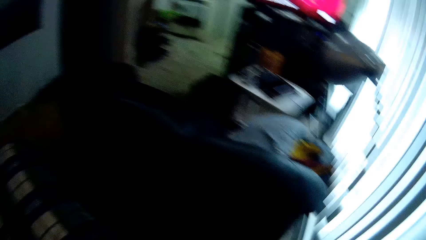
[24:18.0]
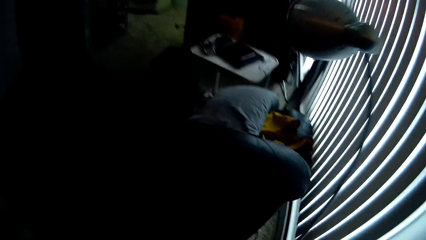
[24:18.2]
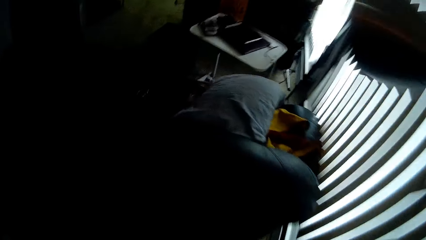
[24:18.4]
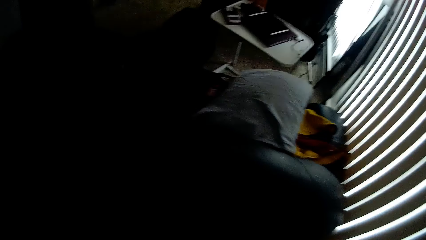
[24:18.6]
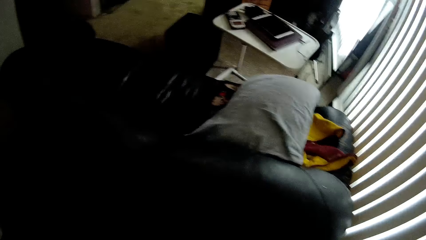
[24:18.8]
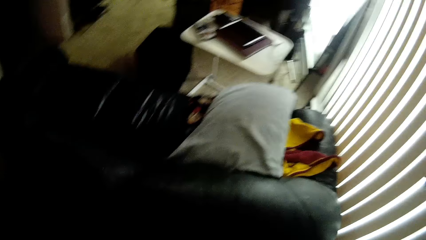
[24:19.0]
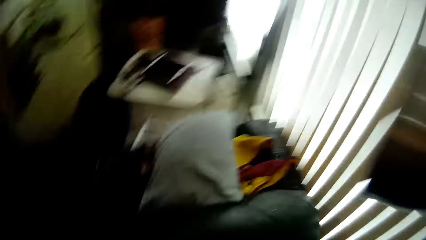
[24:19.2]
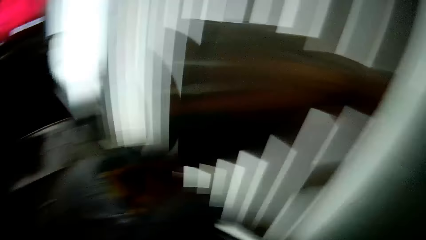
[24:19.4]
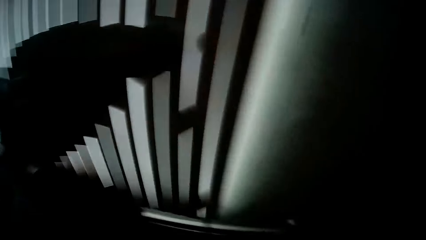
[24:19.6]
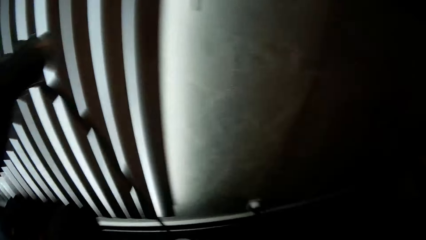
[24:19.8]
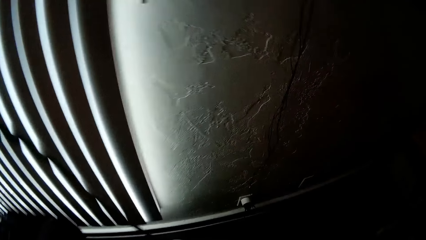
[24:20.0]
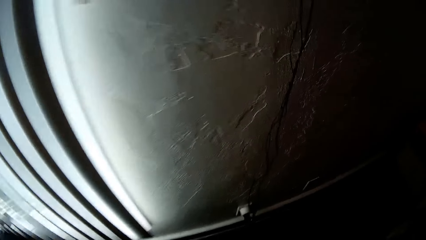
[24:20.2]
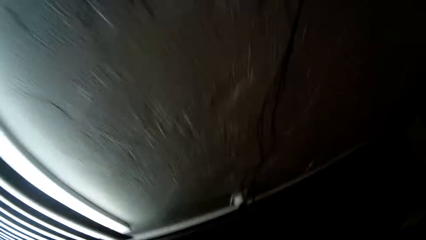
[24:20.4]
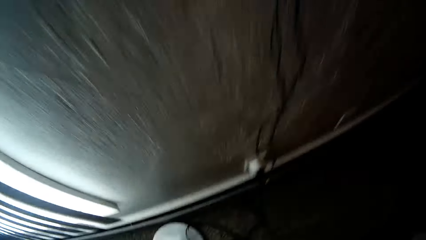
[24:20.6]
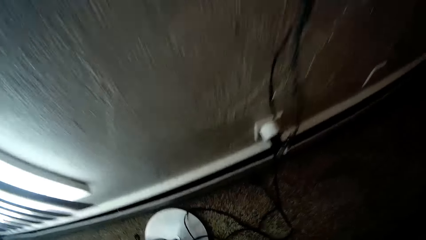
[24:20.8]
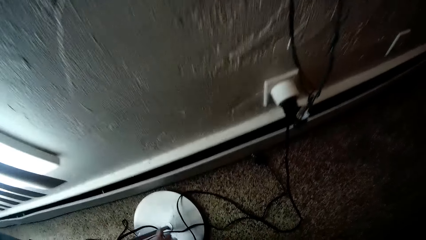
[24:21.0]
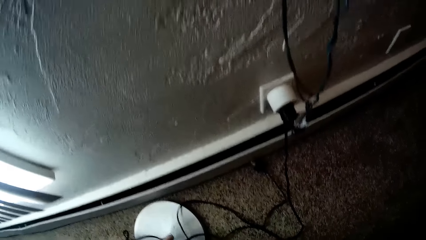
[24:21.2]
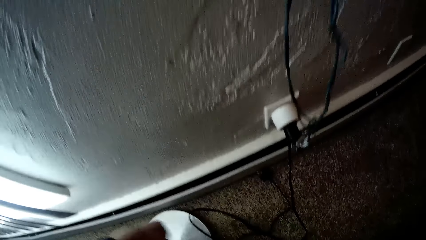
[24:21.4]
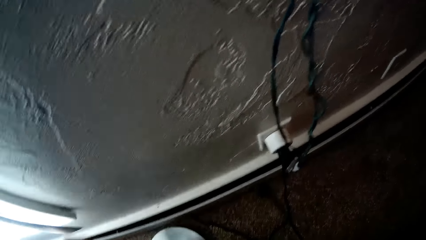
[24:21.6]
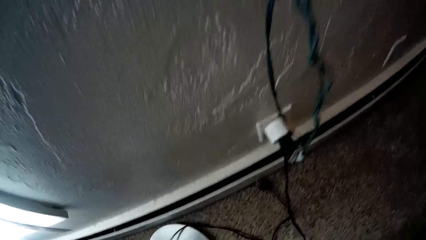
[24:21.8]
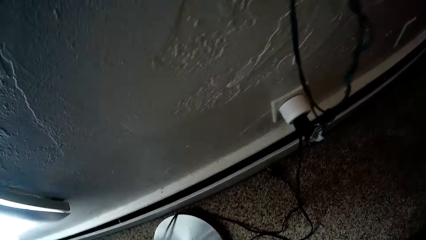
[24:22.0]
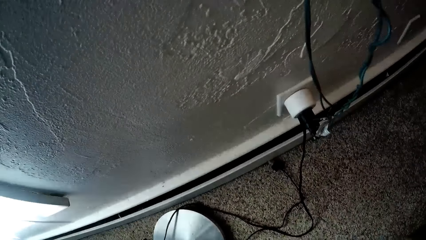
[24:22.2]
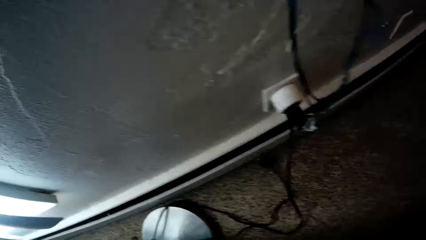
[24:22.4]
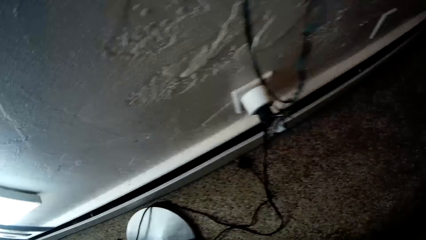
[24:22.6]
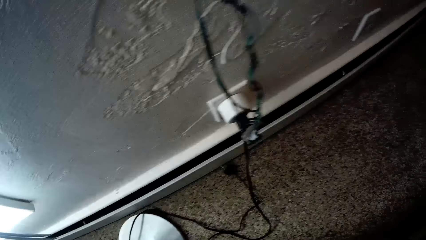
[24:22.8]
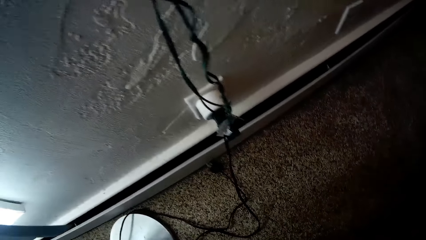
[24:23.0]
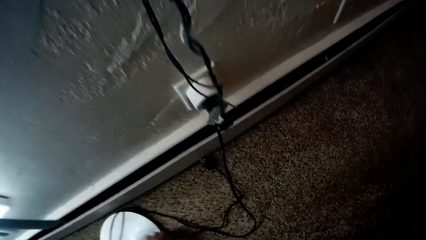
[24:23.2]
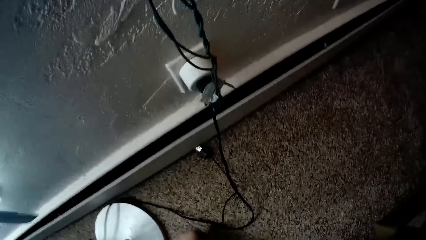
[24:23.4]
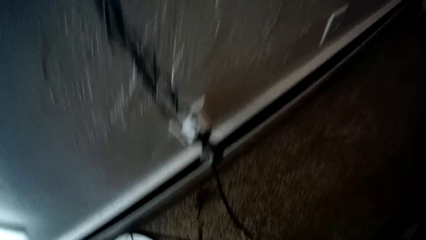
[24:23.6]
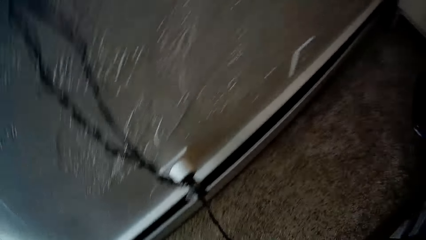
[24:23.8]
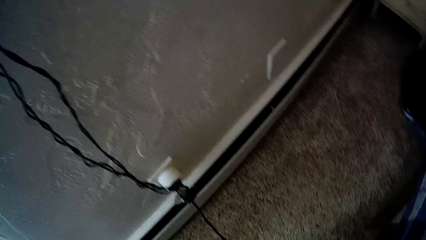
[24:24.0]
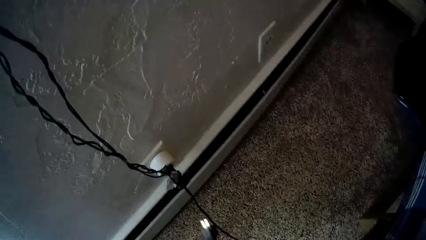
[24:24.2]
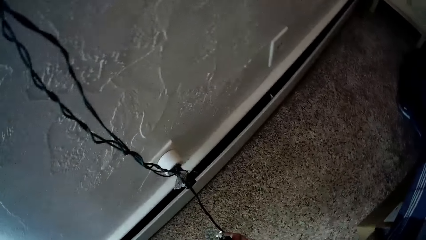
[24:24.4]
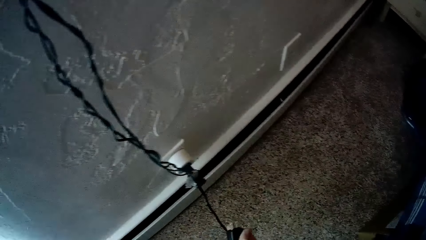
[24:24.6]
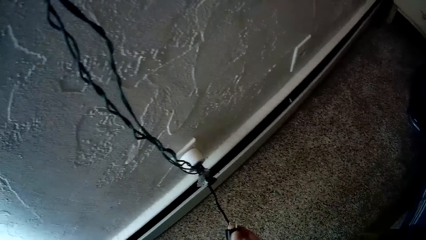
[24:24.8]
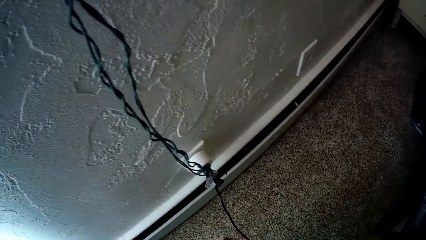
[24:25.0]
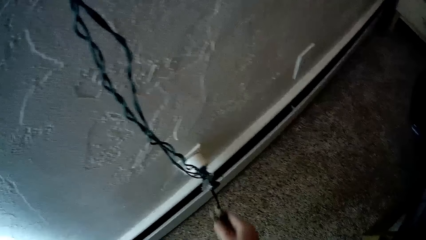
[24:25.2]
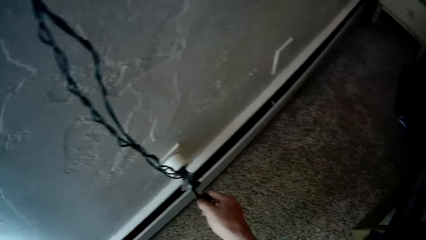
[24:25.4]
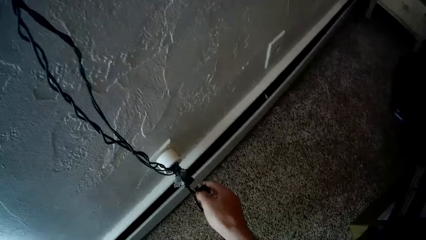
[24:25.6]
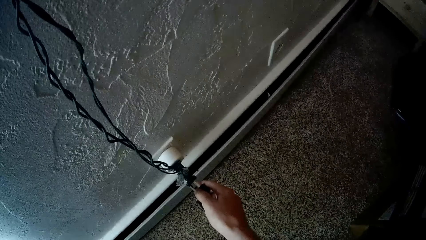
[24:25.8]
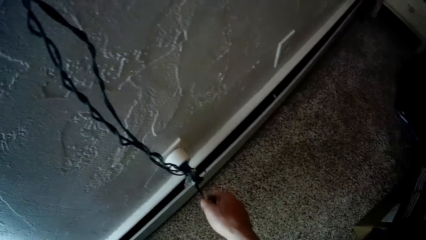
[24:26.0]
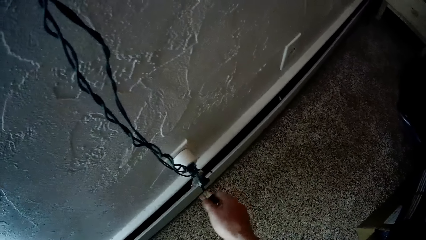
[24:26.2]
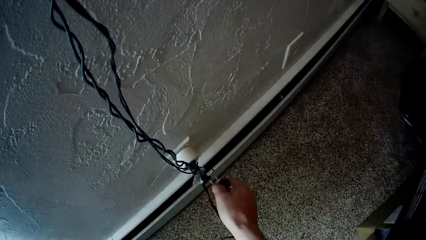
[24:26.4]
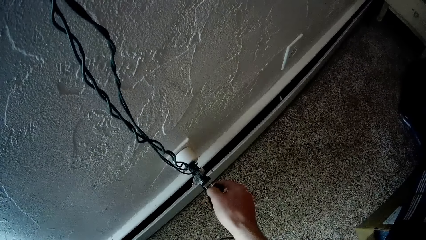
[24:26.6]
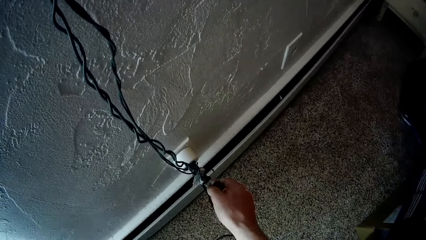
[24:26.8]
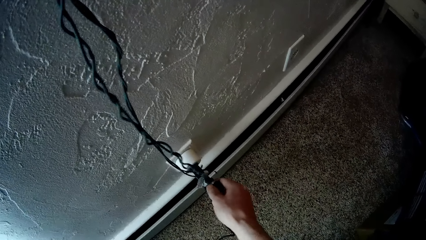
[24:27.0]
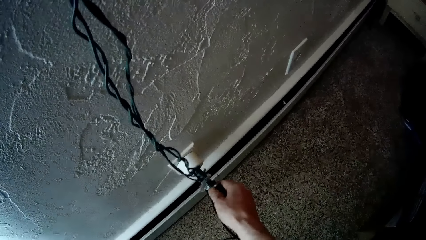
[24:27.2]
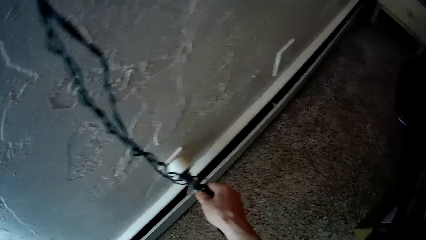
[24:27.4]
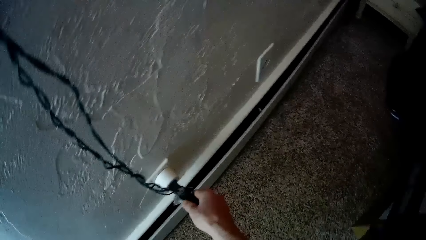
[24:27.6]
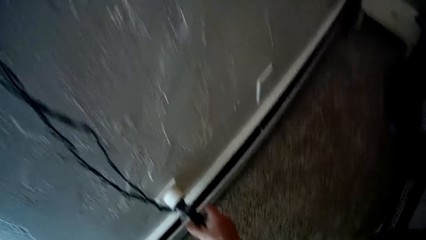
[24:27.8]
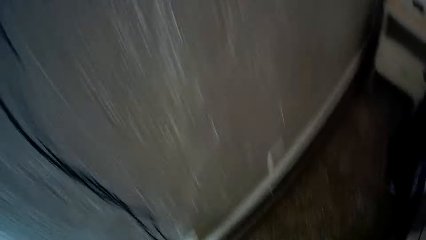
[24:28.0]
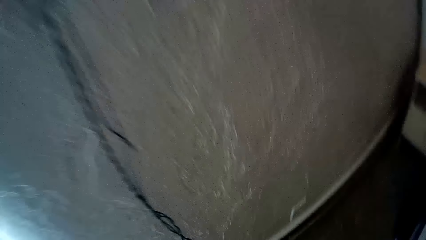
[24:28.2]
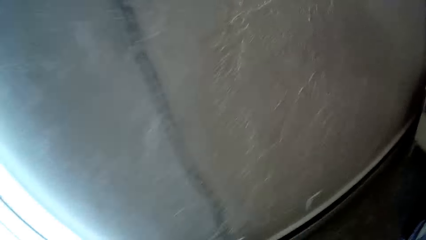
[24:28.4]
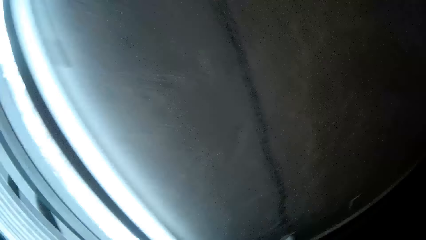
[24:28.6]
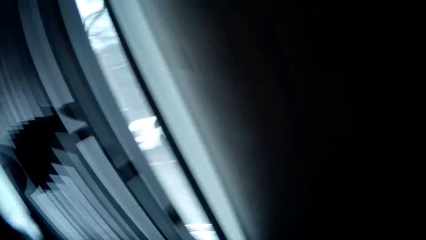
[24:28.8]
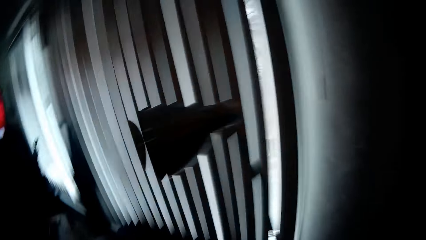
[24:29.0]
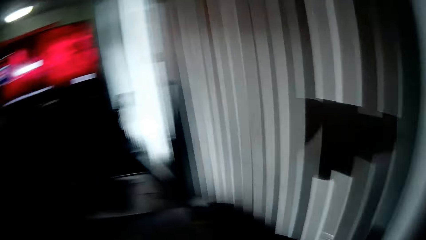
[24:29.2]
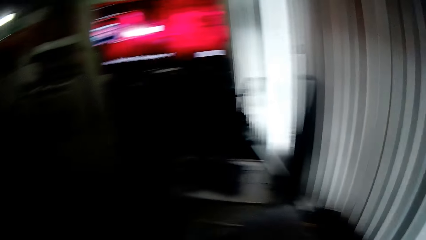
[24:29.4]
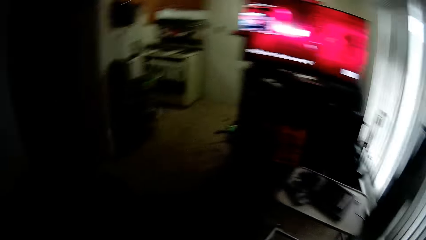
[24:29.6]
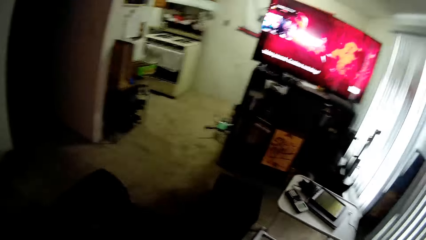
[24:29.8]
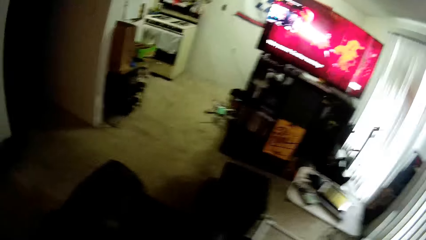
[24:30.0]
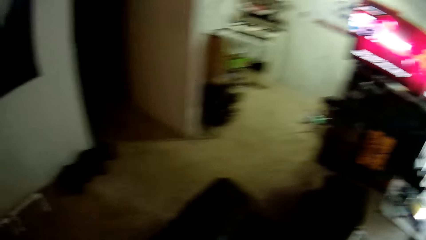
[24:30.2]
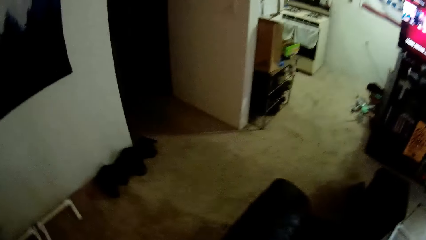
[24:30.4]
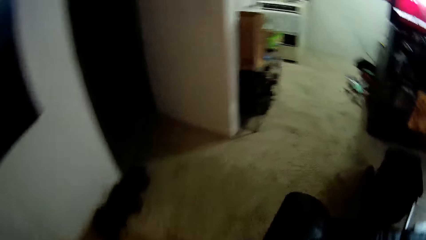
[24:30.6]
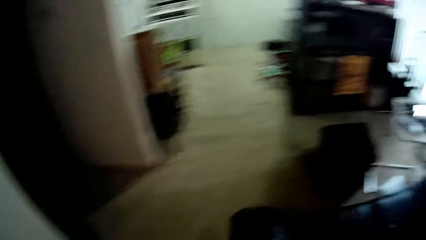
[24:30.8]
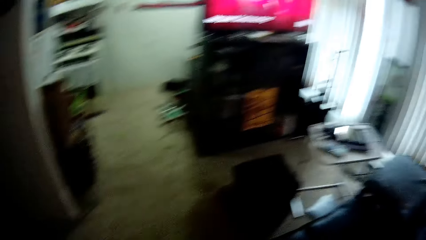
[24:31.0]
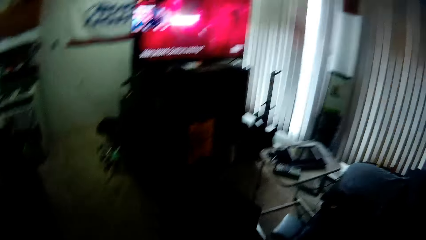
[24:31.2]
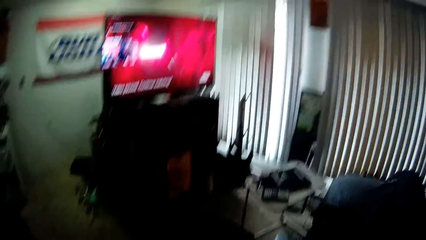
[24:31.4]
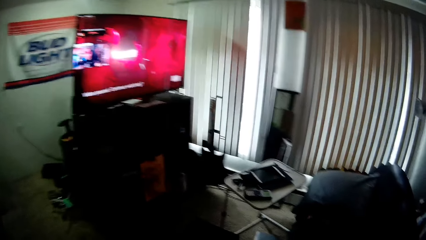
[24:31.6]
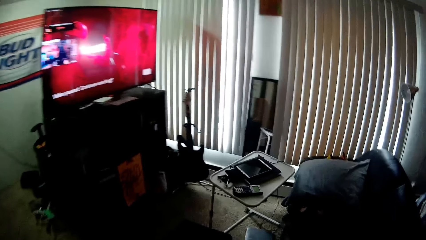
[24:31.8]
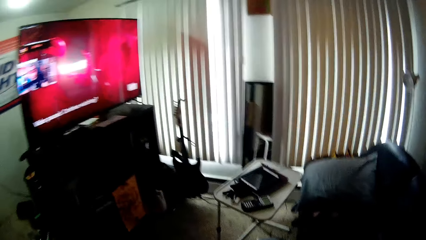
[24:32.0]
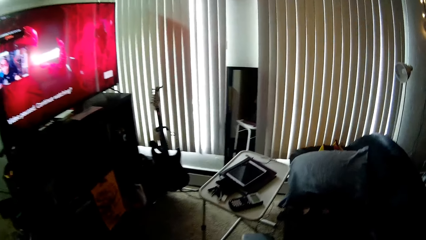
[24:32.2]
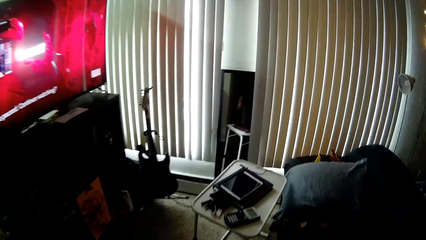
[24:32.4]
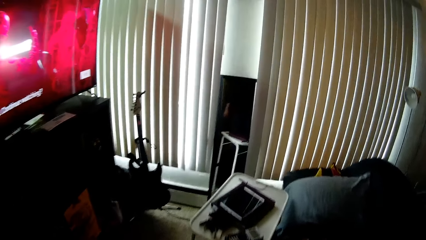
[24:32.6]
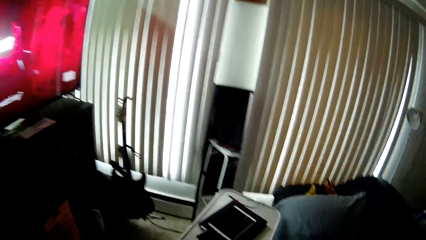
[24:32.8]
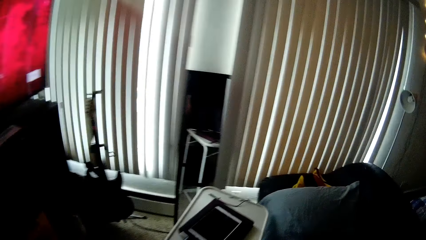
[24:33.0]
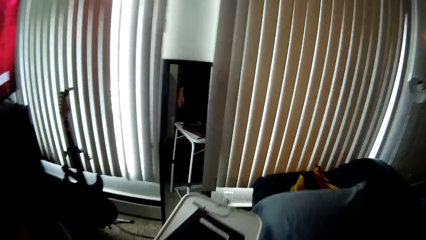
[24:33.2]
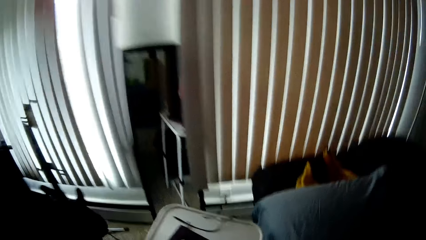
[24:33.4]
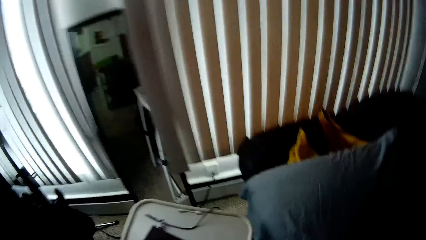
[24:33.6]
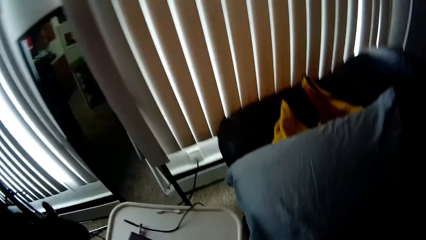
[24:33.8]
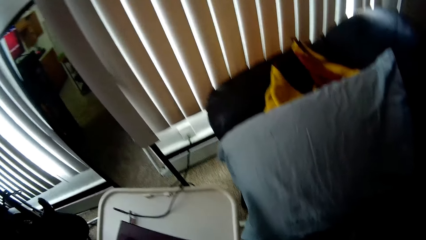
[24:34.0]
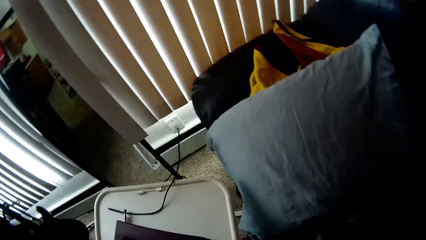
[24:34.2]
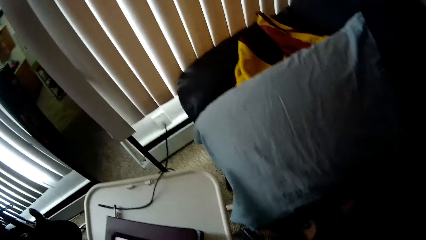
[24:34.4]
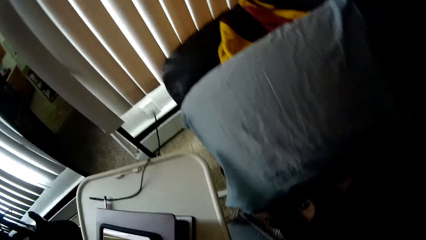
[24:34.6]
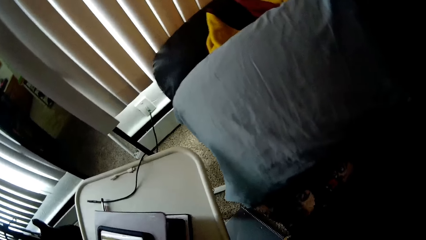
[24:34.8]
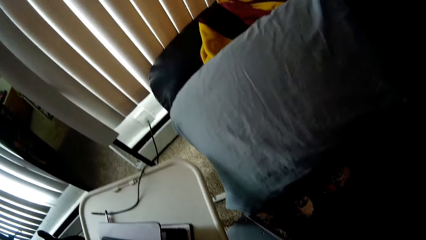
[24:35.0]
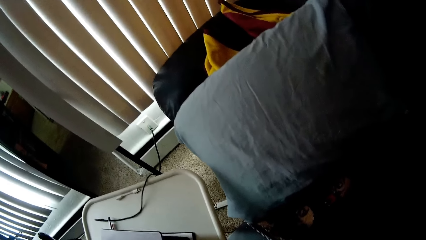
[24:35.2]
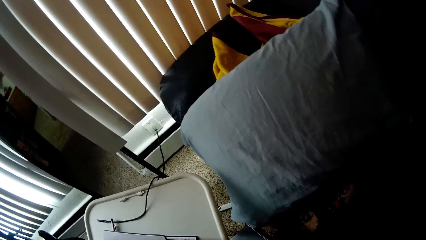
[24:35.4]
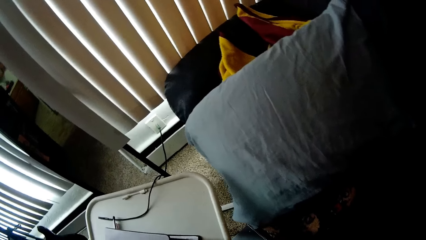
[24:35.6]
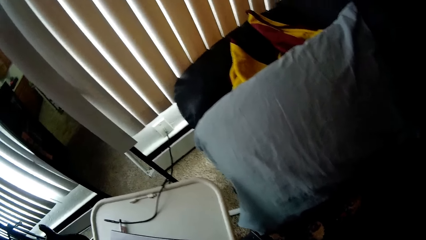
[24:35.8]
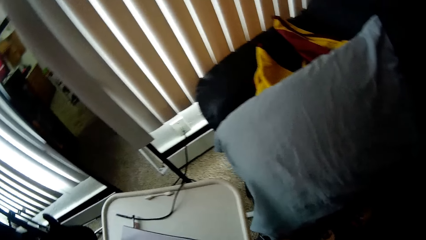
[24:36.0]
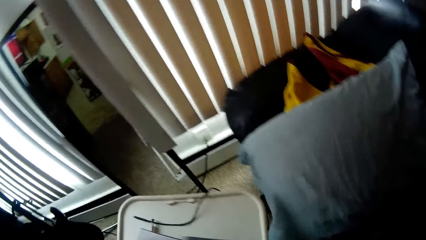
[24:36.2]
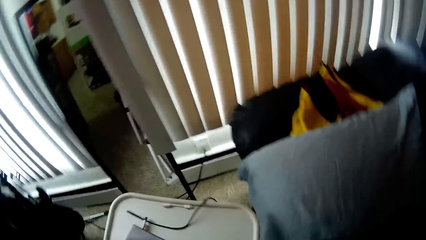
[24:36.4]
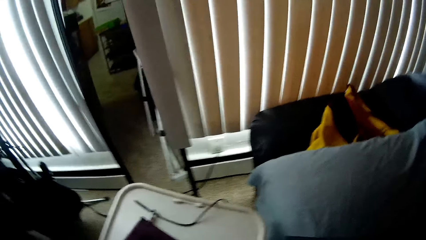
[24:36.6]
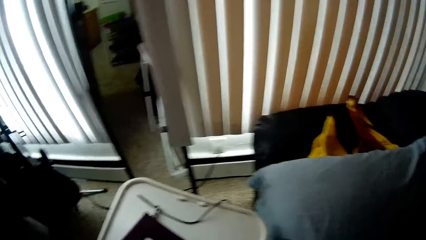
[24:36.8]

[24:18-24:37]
The camera wearer looks at the pillow. They look around. They look at the socket. They hold the fuse. They plug in a cable. They walk in the apartment.
